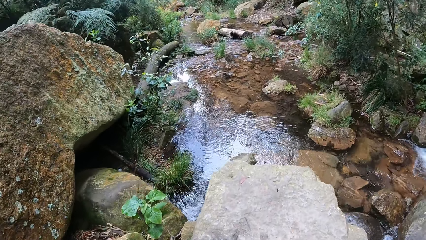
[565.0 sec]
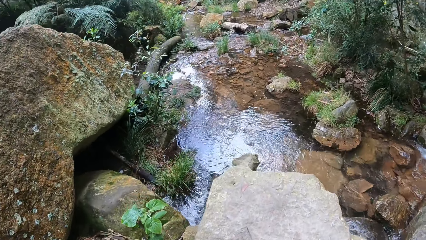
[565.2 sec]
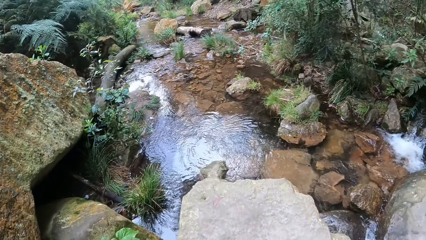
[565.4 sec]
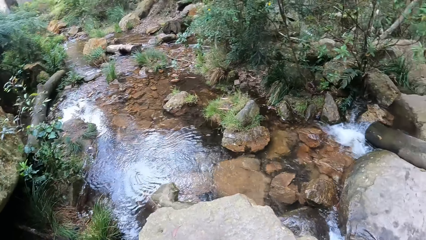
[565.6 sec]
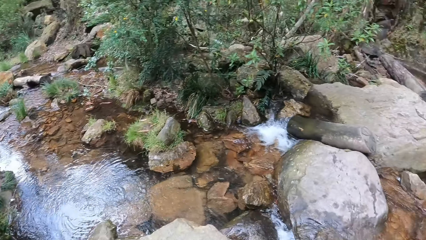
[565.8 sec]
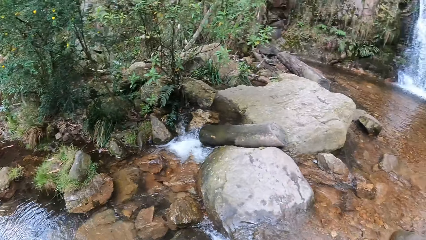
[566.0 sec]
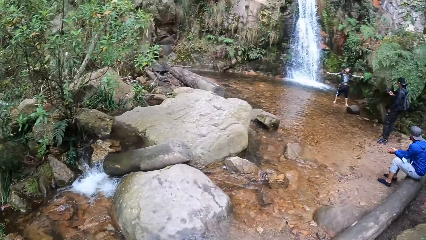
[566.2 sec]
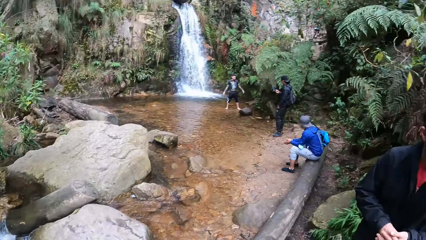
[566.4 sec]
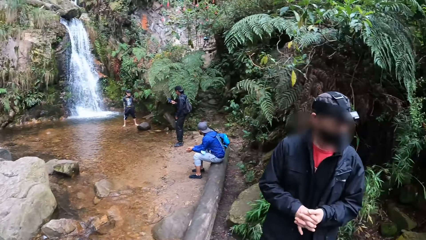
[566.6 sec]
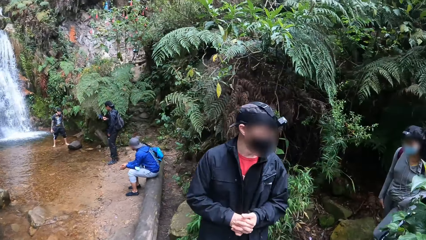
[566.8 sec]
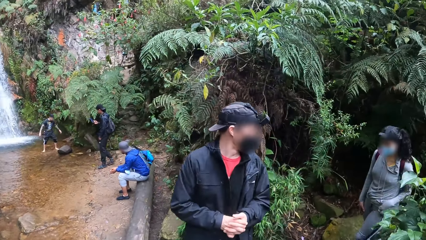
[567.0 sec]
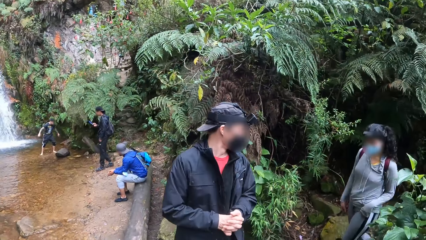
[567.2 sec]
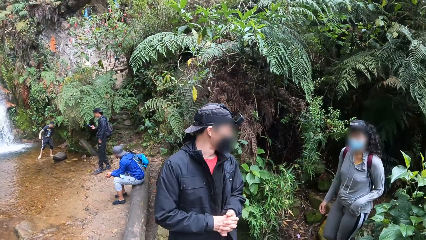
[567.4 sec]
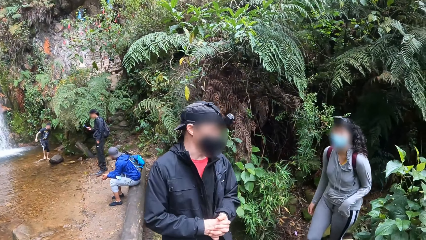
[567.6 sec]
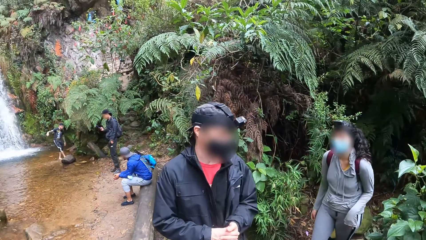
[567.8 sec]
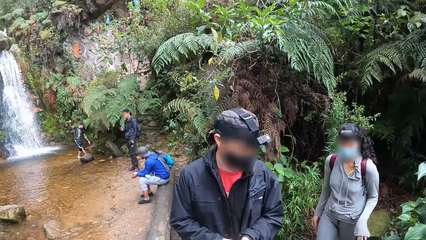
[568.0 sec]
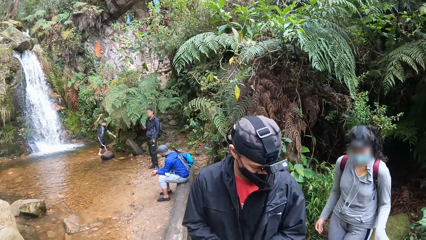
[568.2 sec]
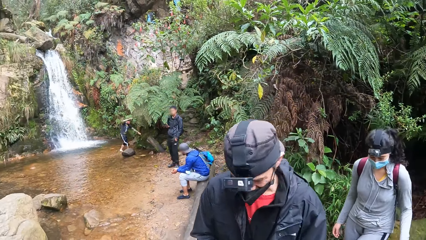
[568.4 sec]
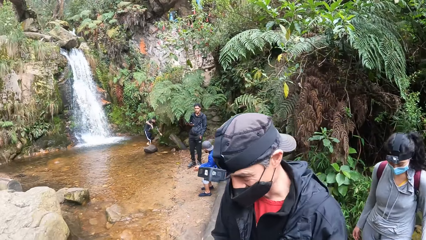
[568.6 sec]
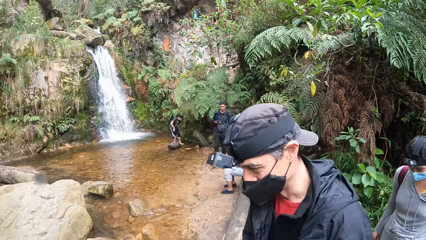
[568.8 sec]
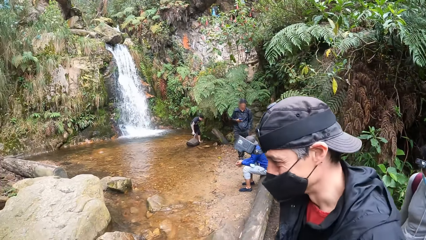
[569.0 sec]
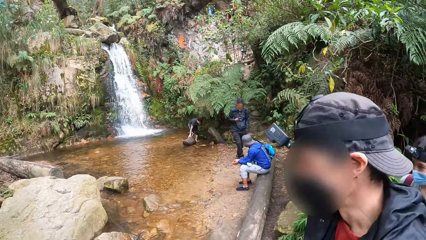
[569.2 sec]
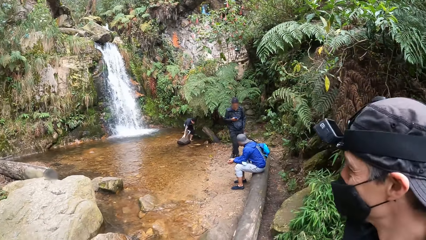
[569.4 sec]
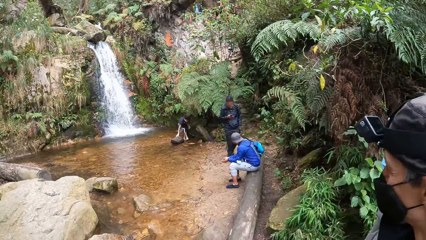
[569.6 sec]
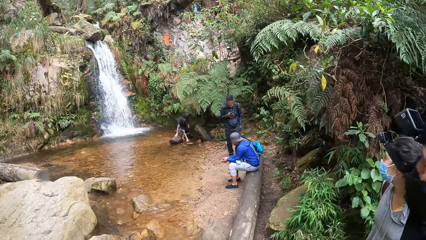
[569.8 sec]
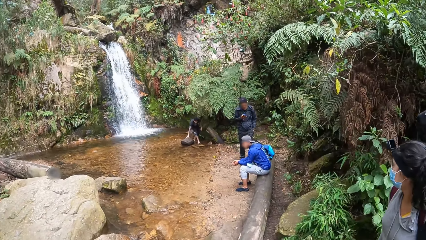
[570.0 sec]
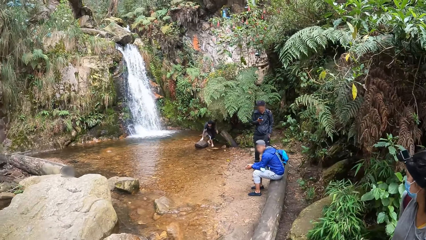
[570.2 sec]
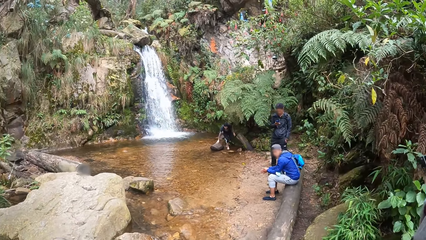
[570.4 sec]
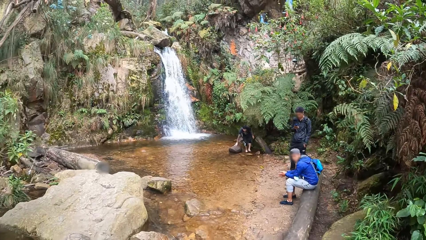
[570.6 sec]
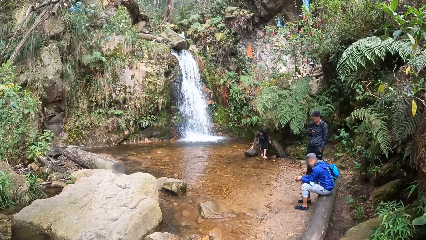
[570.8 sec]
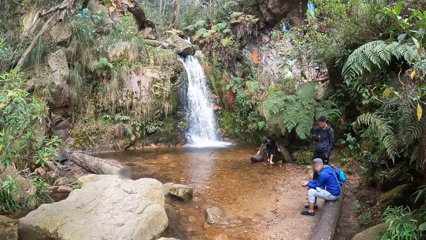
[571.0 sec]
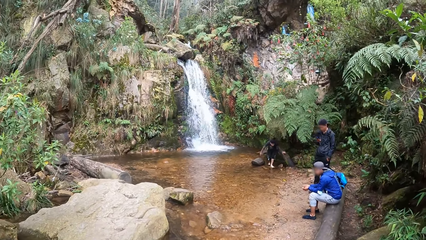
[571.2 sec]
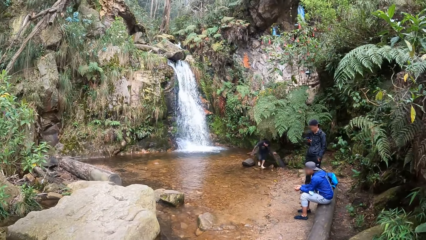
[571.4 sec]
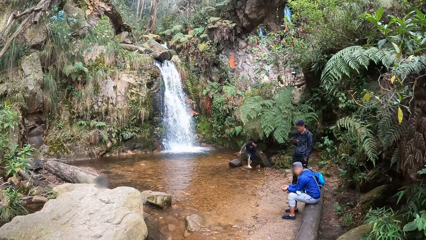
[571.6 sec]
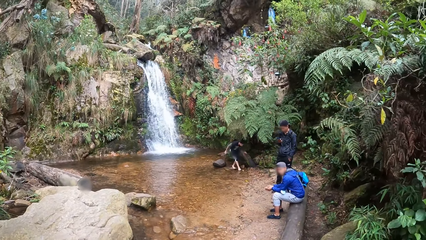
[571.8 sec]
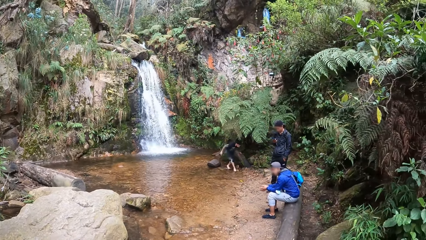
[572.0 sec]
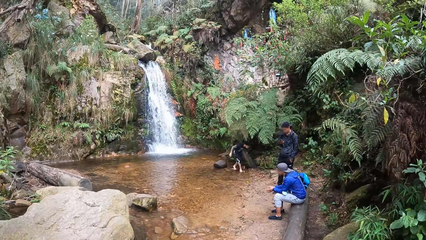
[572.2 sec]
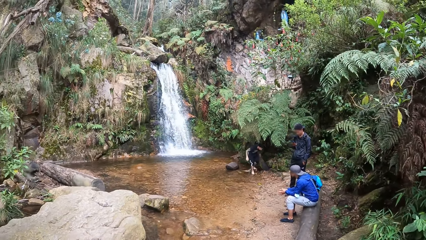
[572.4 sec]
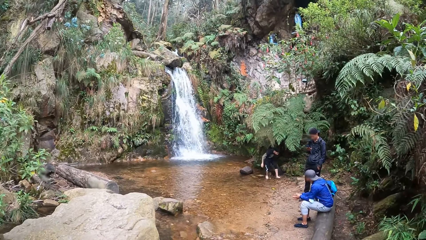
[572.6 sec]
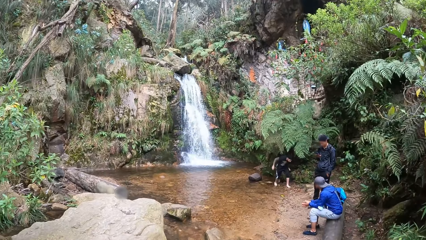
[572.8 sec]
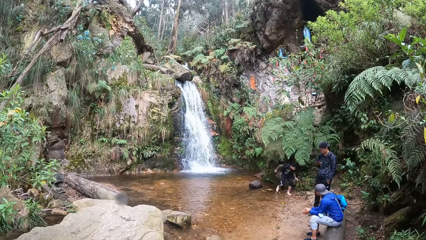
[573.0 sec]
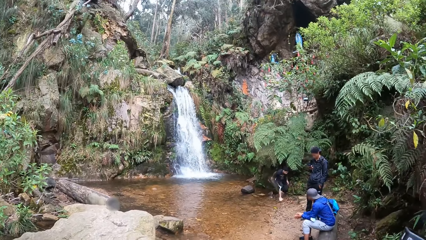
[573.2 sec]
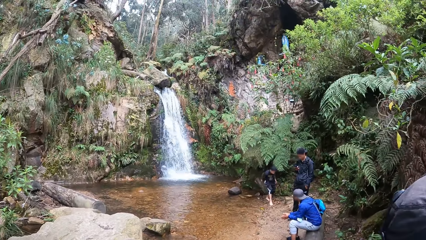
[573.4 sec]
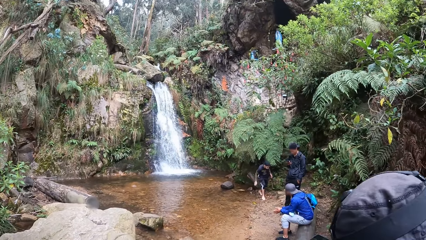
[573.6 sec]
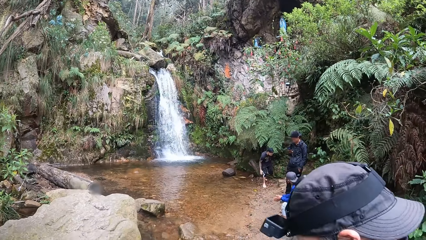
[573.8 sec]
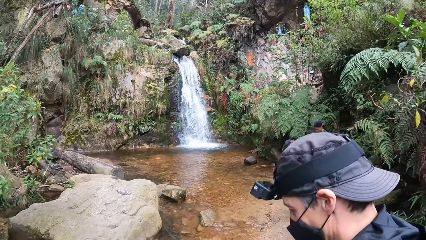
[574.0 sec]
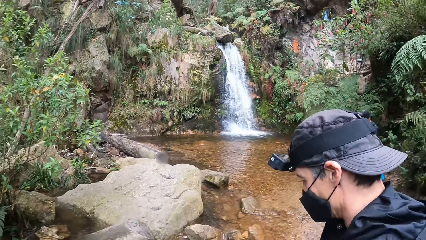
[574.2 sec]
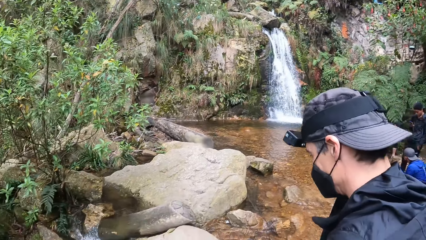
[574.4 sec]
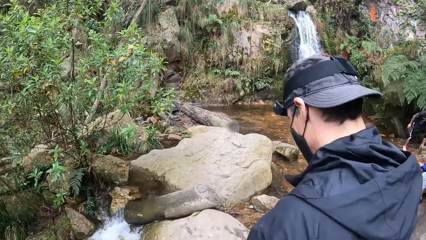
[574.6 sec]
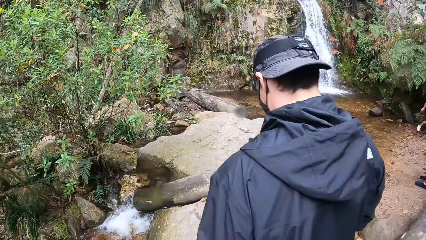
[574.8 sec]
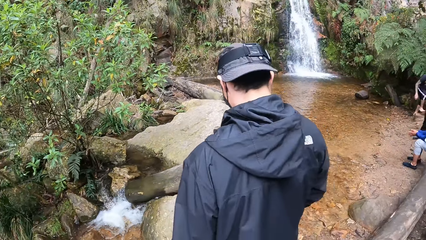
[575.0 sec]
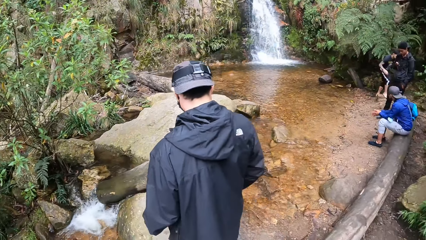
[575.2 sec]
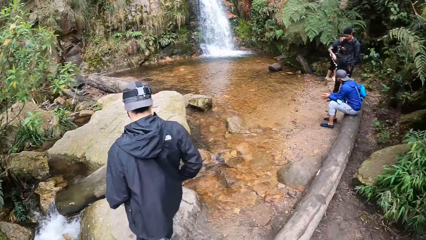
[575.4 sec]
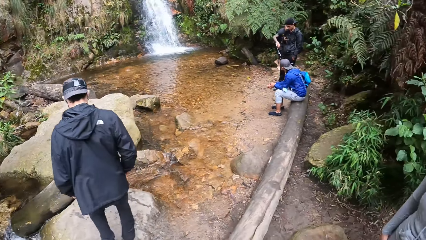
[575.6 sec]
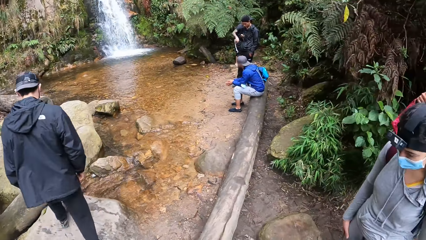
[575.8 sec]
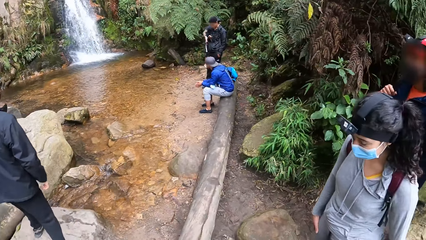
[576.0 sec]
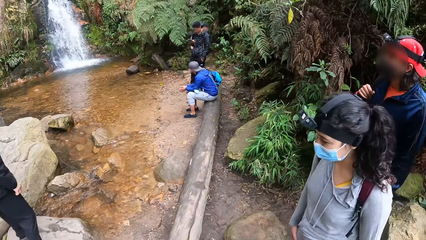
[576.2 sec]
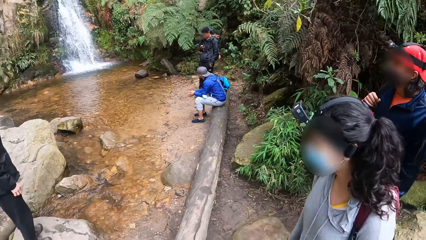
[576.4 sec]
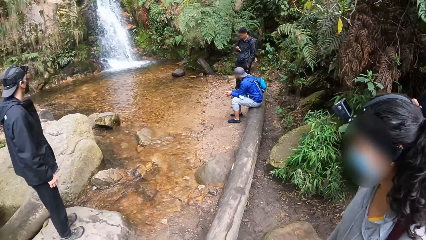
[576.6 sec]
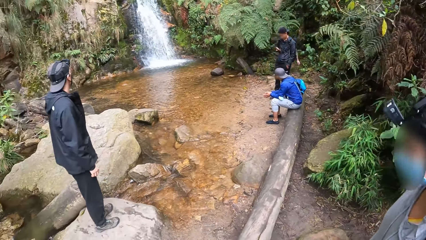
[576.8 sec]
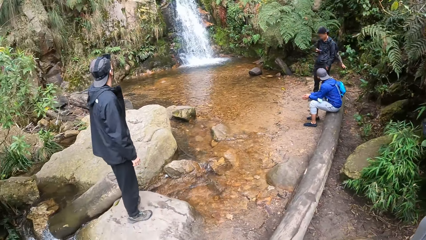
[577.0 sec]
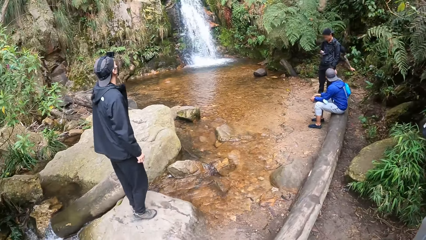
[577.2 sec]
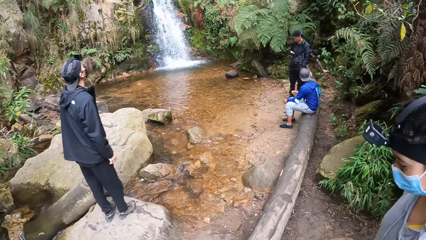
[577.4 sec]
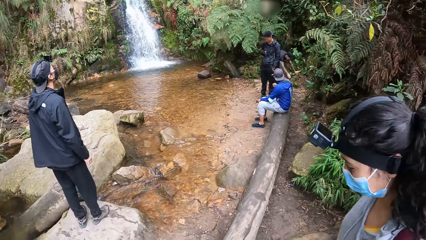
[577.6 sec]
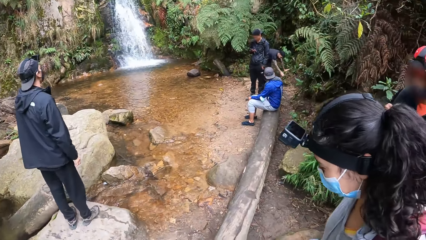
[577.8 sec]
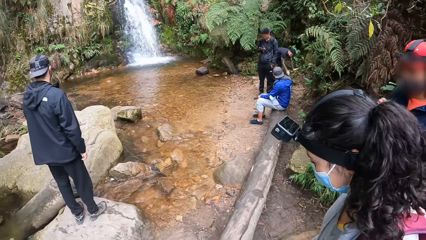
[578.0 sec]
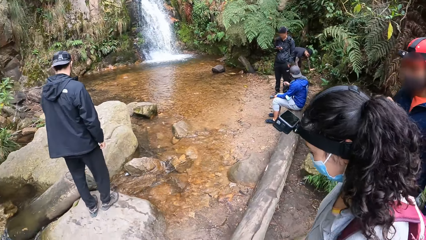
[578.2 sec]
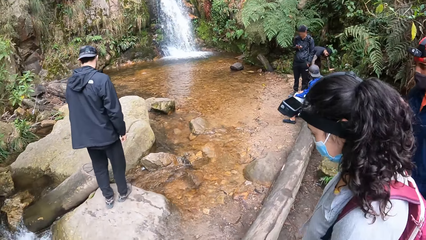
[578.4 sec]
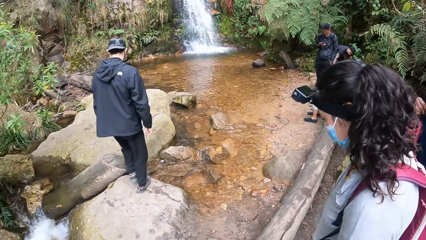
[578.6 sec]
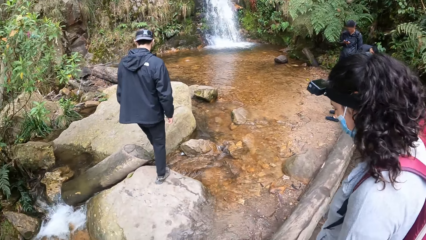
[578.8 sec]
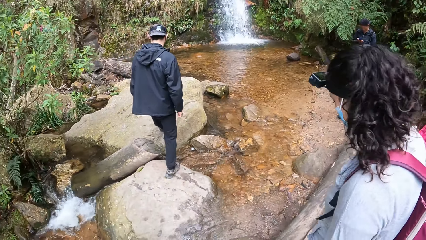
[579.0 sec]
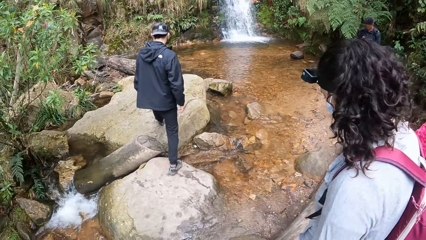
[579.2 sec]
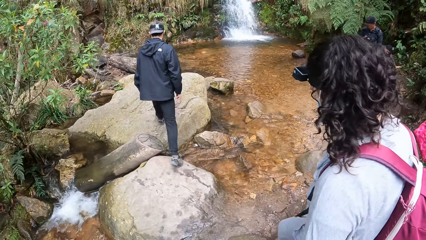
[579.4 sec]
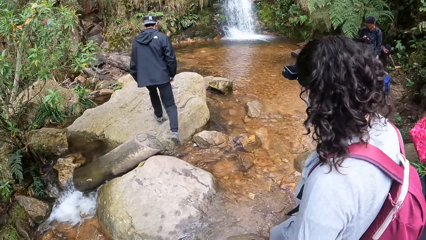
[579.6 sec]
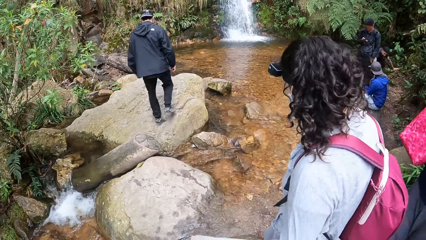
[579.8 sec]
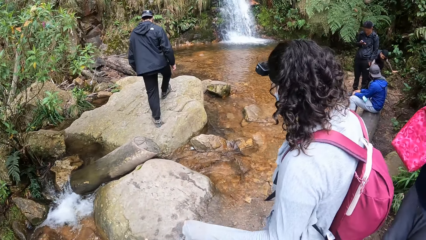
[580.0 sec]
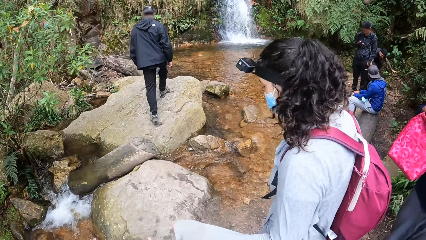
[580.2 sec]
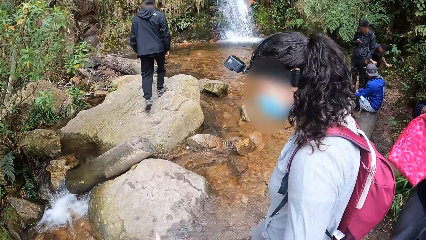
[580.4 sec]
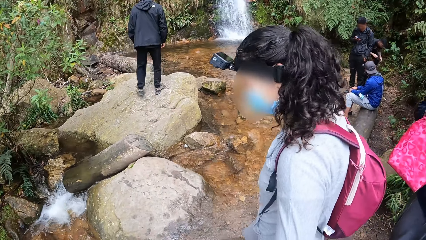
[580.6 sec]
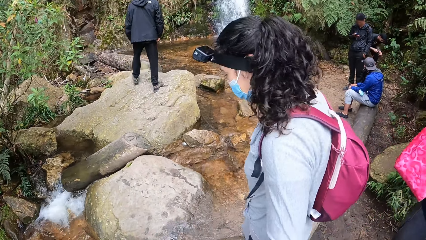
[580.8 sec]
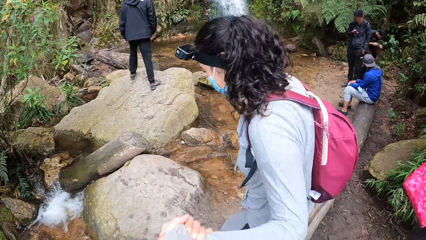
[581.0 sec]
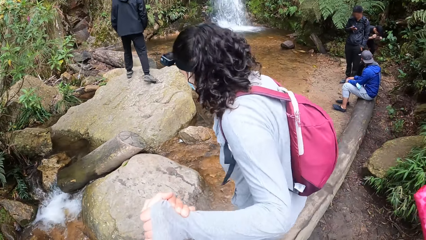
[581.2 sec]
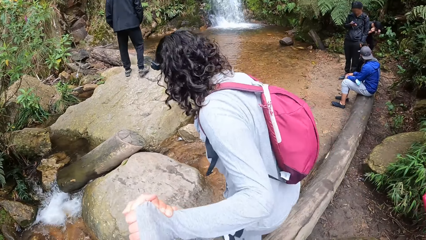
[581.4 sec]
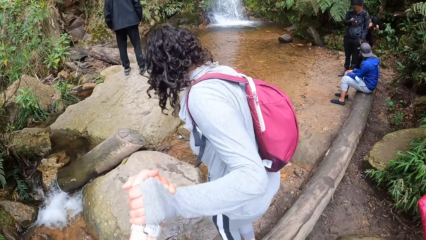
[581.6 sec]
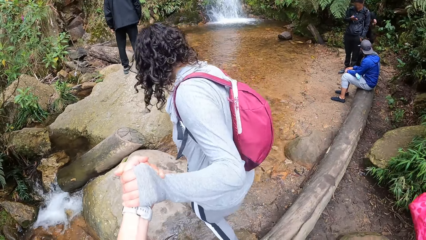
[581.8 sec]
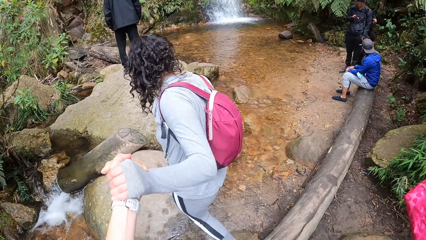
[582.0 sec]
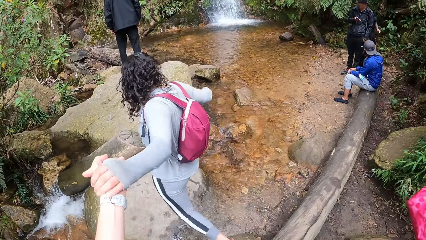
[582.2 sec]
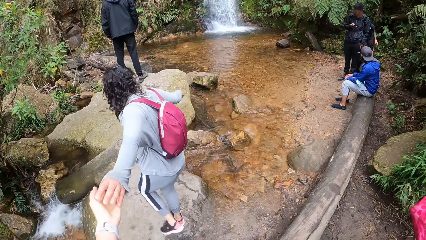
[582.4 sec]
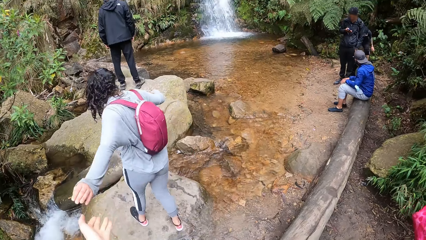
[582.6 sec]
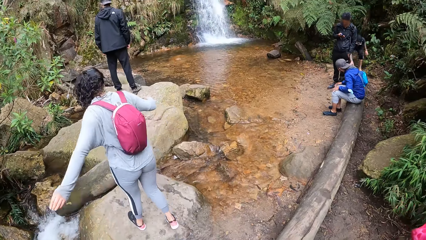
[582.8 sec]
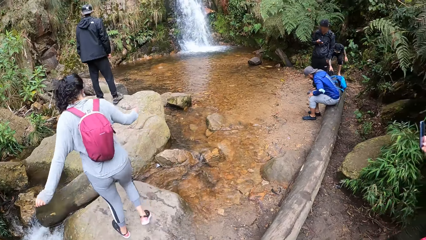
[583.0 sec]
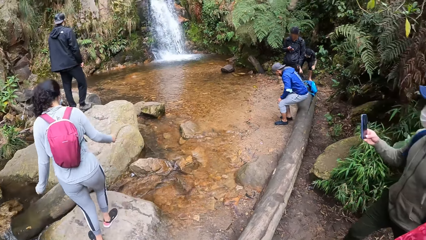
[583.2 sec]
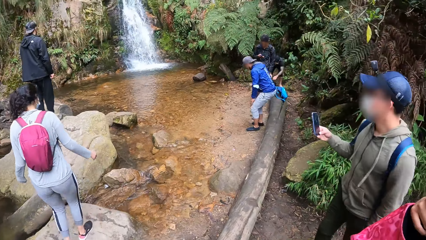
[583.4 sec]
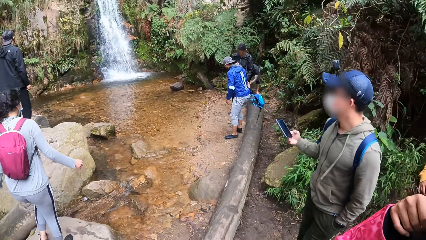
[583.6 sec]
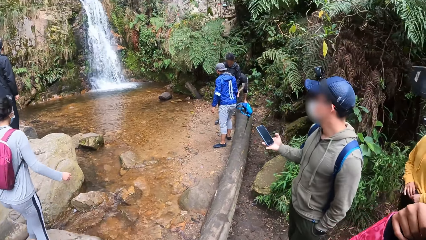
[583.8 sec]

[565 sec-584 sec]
The camera wearer looks around a waterfall. He interacts with a man. He looks around the waterfall. The man walks towards a rock around the waterfall. The man steps on the rock. A lady walks around the waterfall. The camera wearer holds the left hand of the lady with his left hand. The lady steps on the rock.
